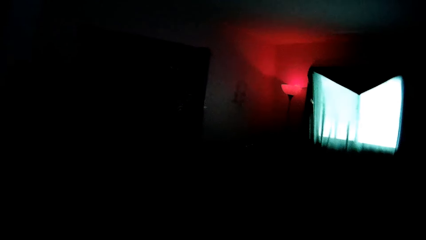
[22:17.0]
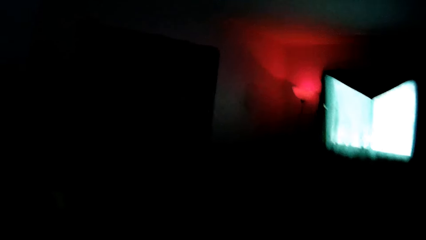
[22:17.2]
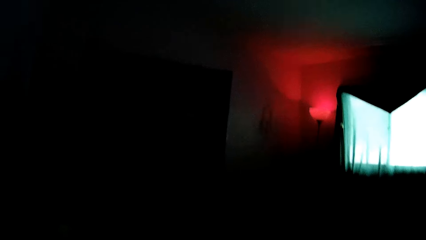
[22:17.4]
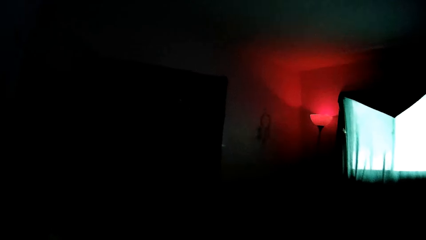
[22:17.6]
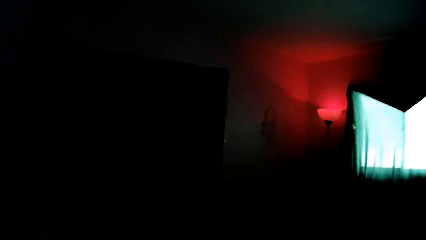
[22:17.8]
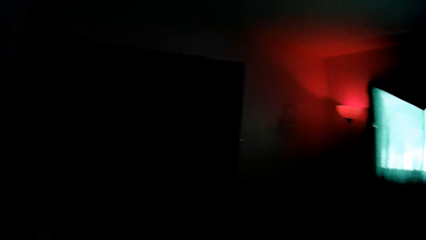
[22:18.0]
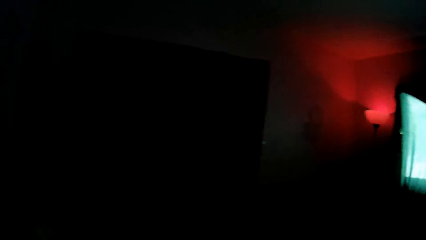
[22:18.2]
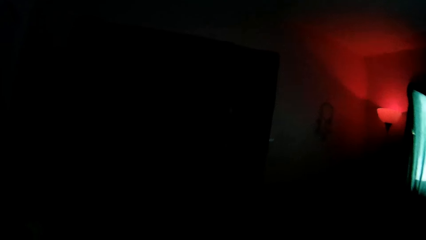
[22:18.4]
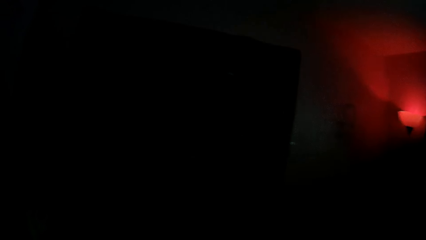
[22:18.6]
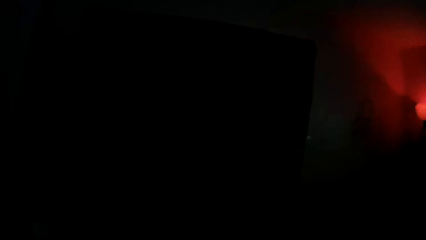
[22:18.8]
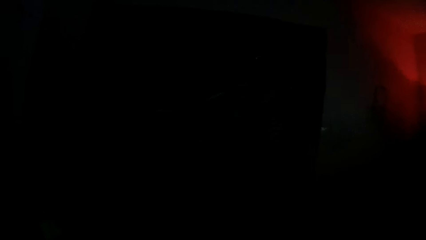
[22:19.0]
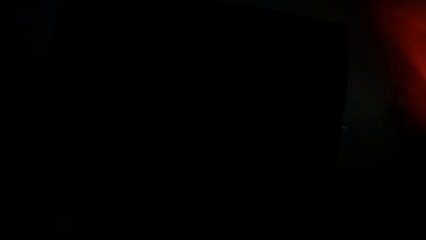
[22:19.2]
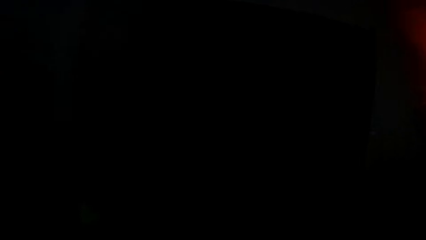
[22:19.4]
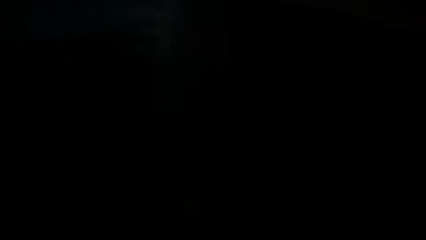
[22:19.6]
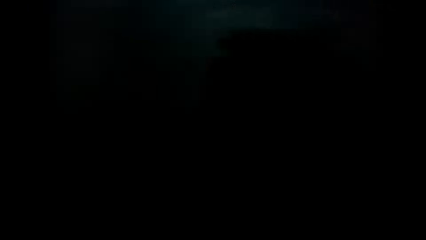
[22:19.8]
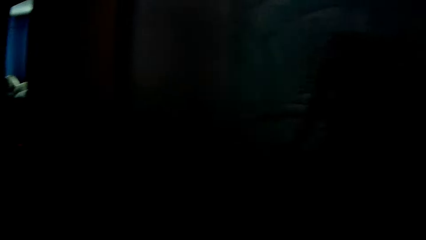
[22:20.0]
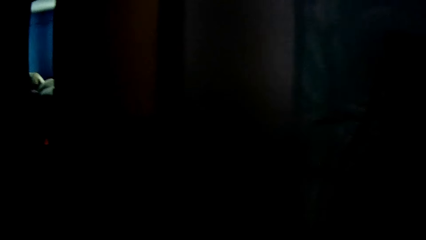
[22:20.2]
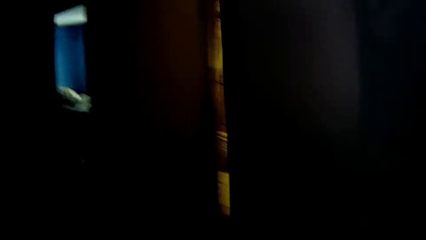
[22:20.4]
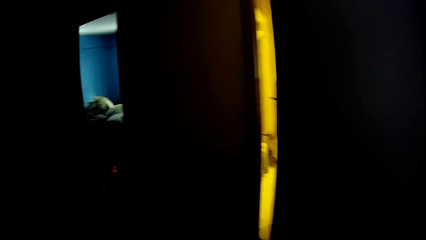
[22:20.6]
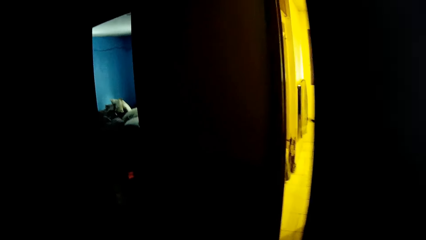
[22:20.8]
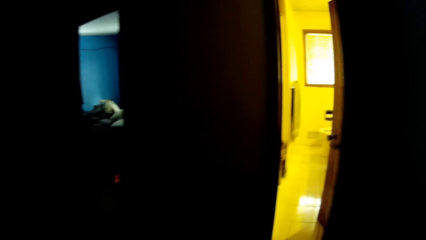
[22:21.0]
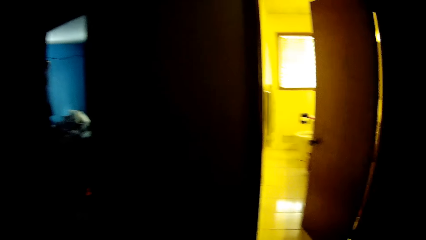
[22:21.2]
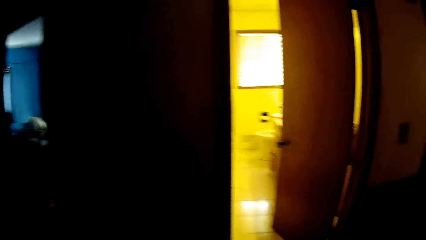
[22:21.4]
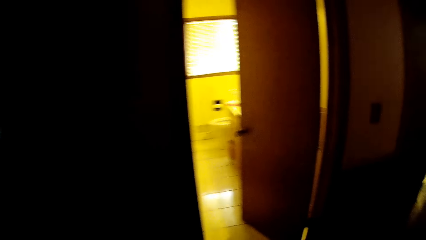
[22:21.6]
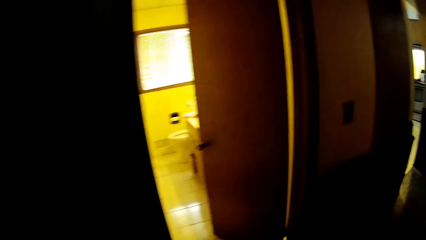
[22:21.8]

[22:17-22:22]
The camera wearer looks at the red lighting on the roof of a dark room. They walk in the dark room.

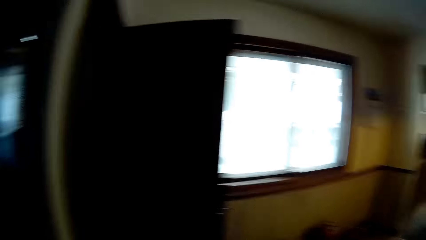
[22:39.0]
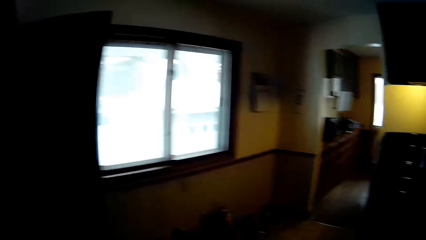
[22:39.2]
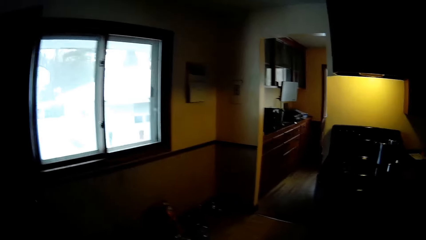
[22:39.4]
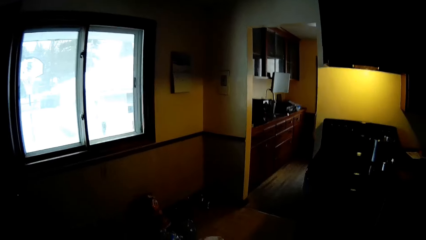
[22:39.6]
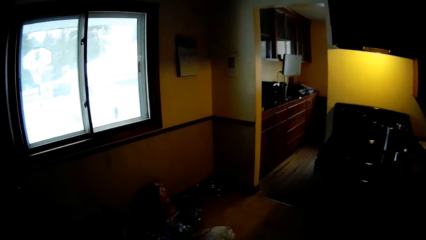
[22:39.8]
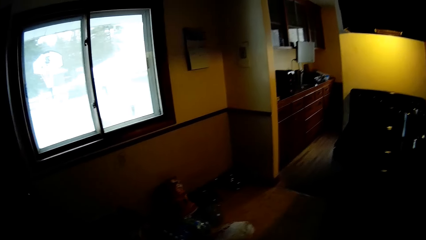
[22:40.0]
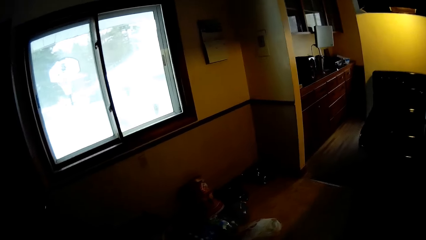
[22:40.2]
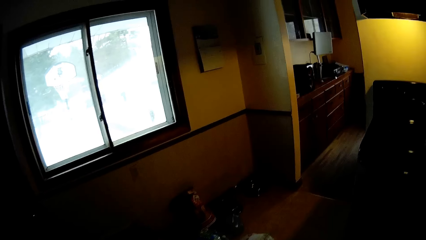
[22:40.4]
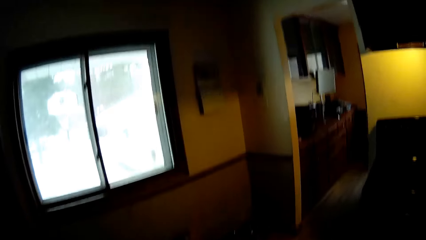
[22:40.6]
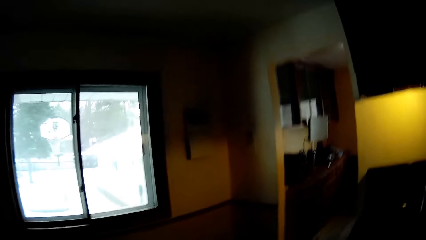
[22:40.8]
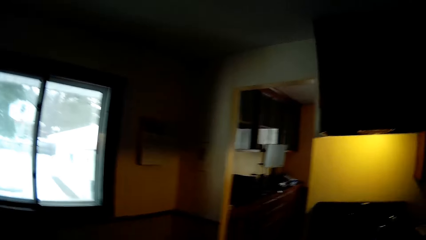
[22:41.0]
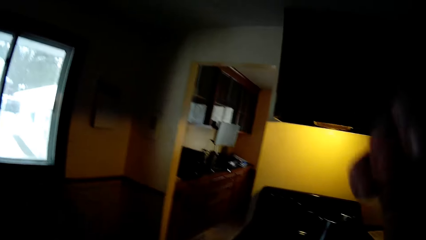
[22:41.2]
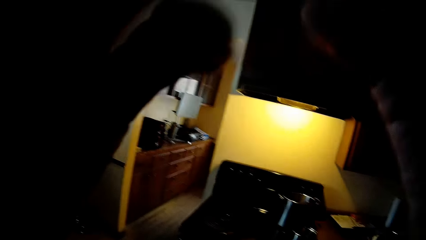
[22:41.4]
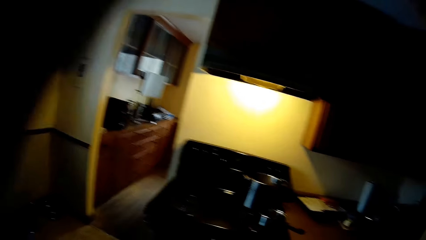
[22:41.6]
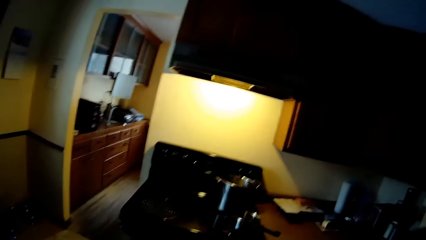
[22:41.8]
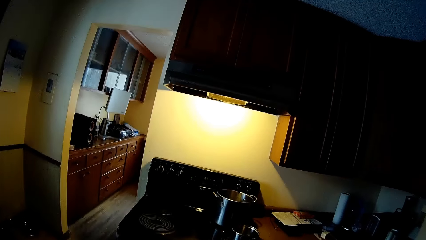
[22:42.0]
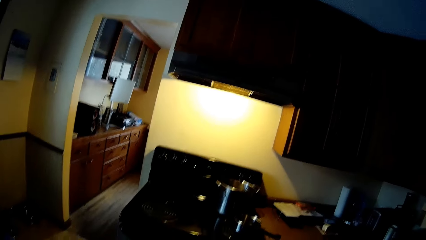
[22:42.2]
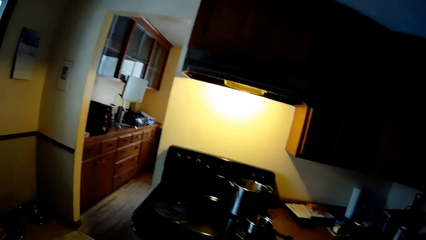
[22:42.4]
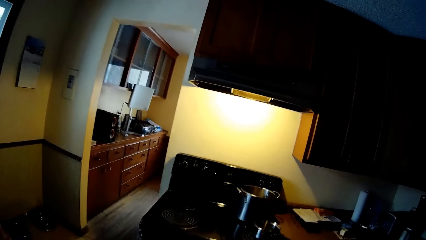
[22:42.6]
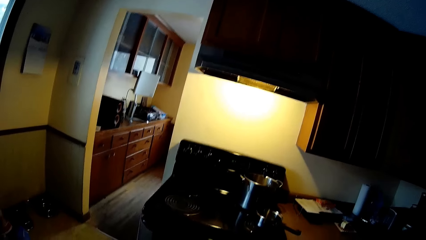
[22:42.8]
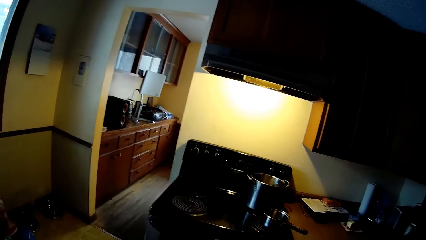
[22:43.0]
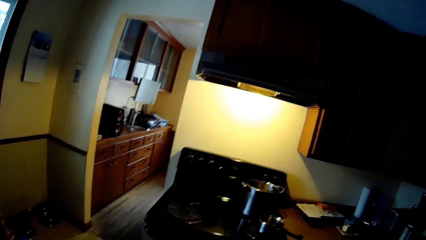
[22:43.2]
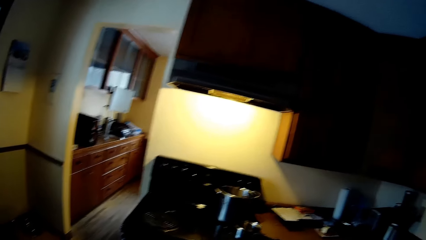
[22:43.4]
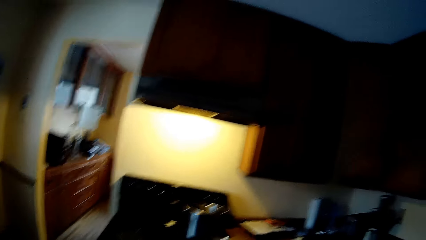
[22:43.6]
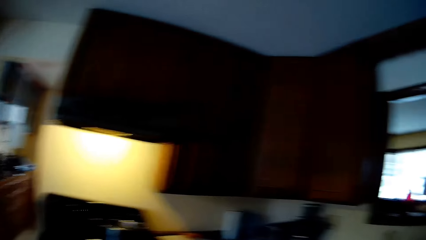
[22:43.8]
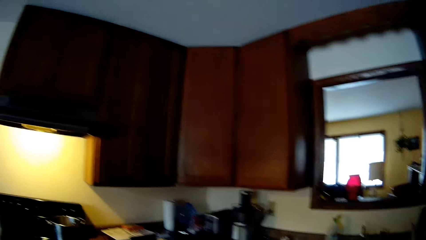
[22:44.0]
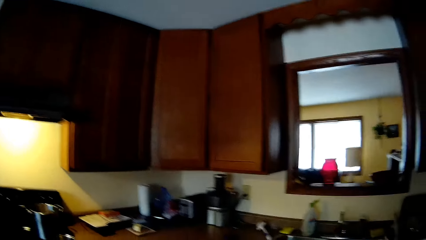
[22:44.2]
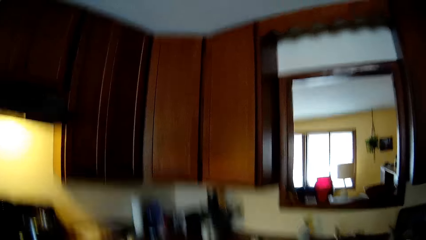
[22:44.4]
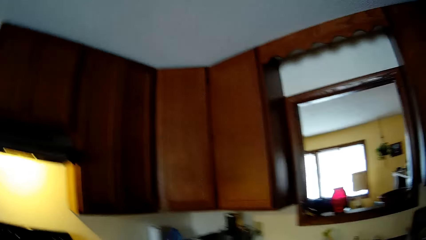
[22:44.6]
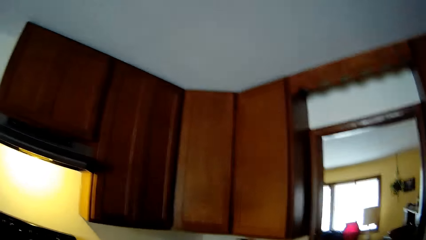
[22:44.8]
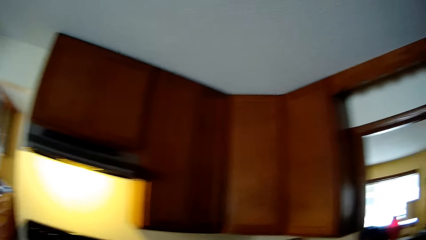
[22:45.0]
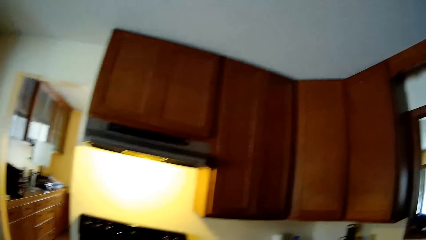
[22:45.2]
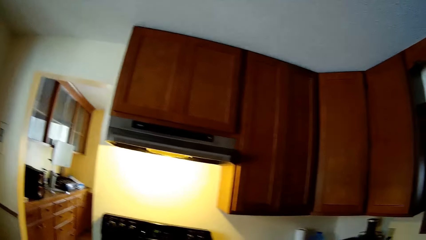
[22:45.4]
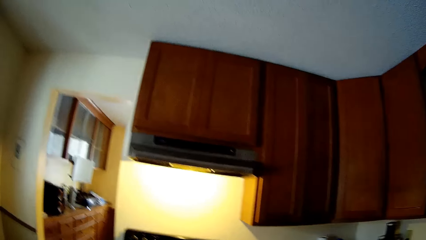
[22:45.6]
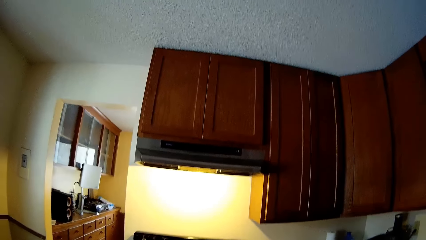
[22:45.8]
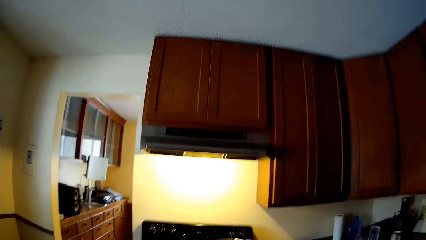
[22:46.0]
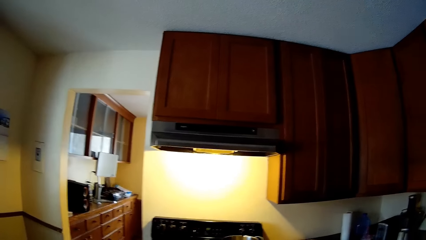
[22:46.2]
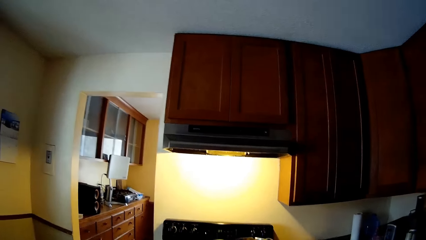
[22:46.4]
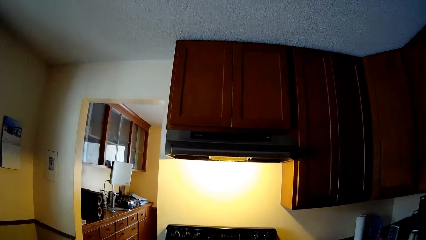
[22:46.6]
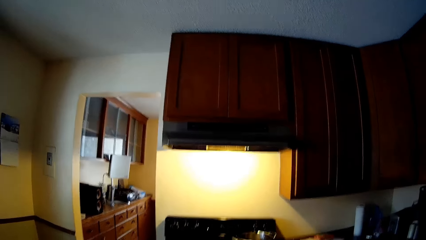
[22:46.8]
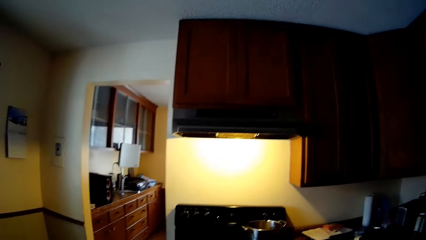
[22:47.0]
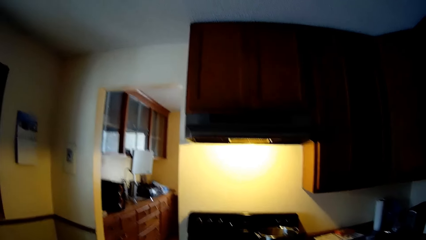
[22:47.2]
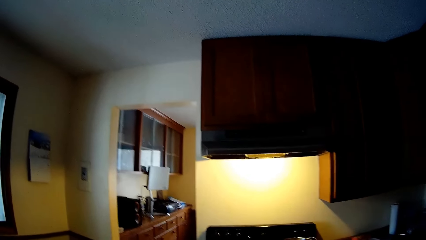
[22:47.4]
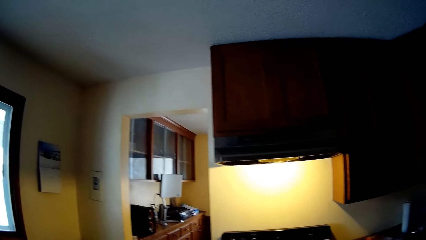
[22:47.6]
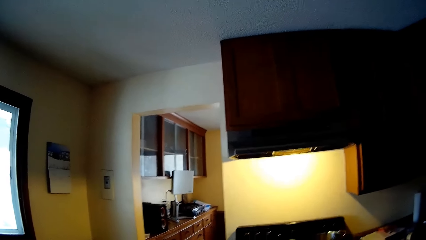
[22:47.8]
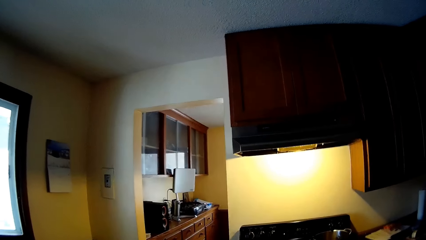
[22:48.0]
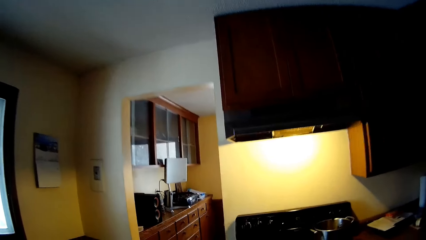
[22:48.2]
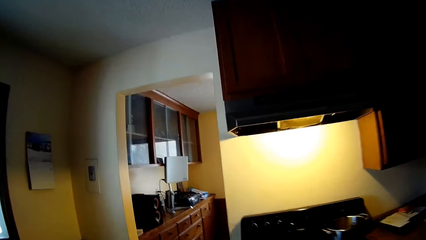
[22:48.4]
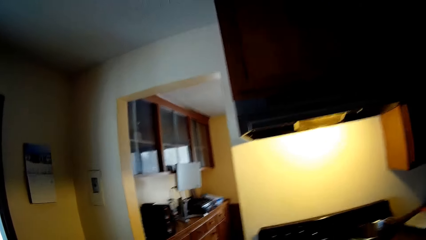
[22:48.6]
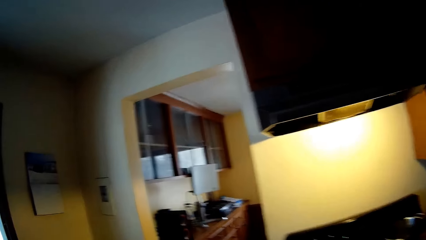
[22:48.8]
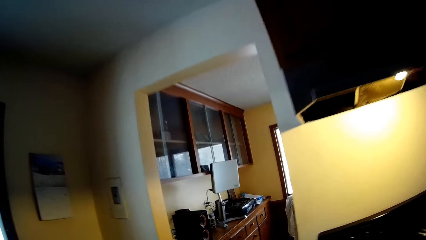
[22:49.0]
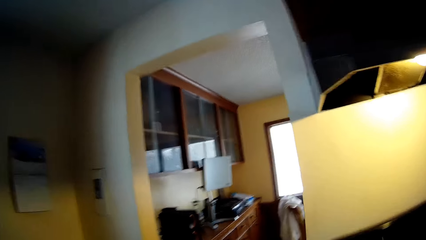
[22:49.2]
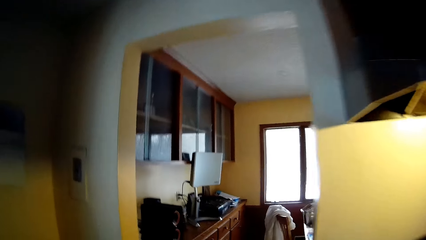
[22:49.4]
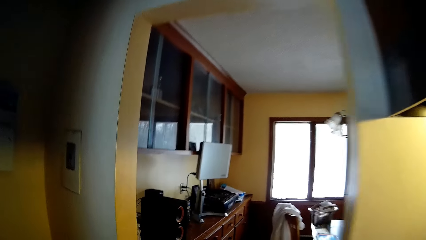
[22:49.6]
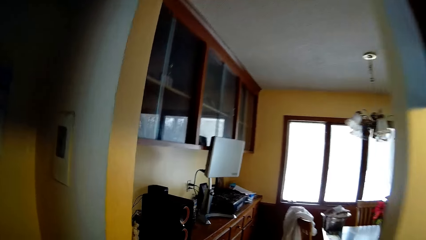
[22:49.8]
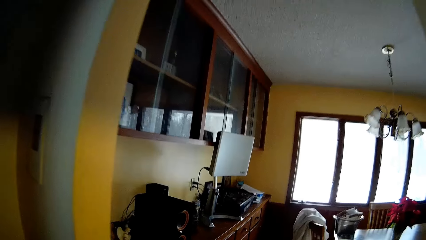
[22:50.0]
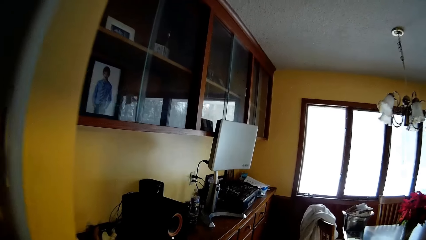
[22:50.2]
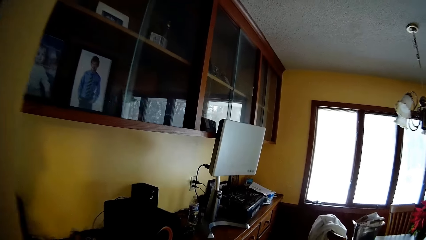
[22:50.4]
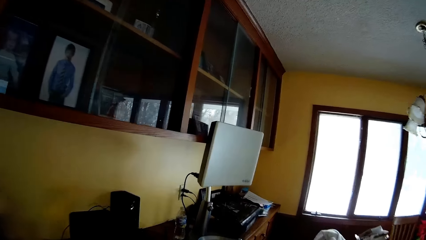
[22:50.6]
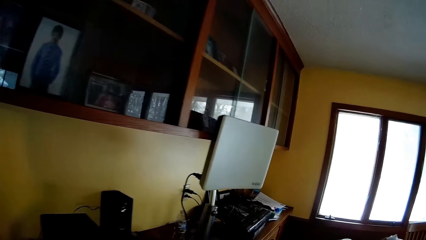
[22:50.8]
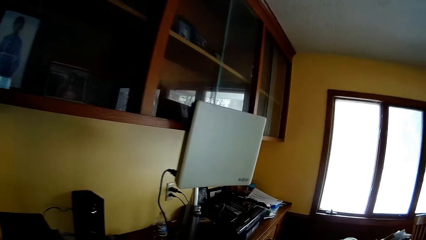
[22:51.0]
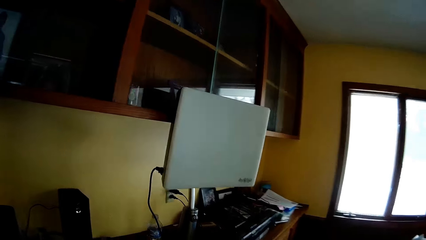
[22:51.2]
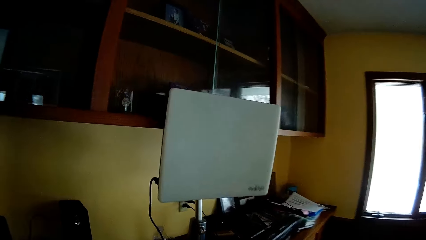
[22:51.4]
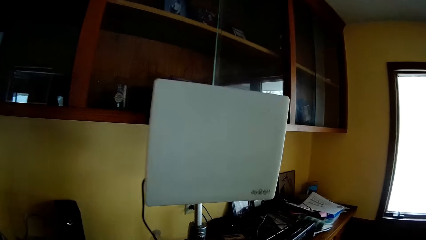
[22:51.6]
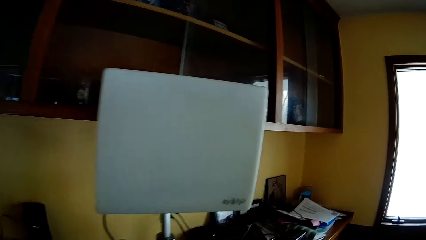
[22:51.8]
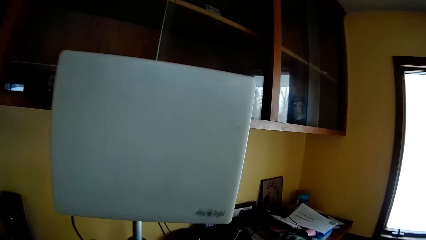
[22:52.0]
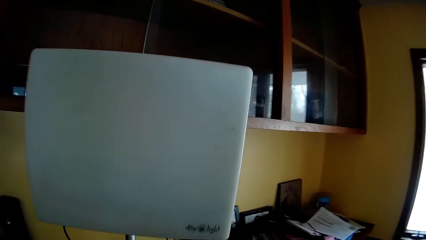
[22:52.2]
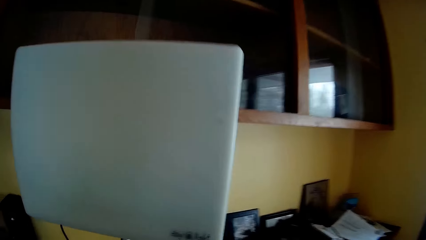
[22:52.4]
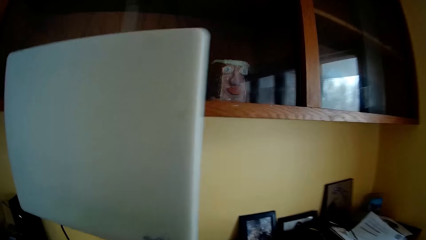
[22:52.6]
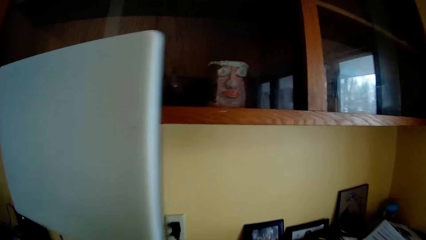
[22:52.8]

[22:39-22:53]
The camera wearer looks through the kitchen window. They walk away from the fridge toward the gas cooker. They wave the hands. They look at the lighting from the bulb in the bulb shade. They look through the mirror. They walk to a dining room. They walk around.
